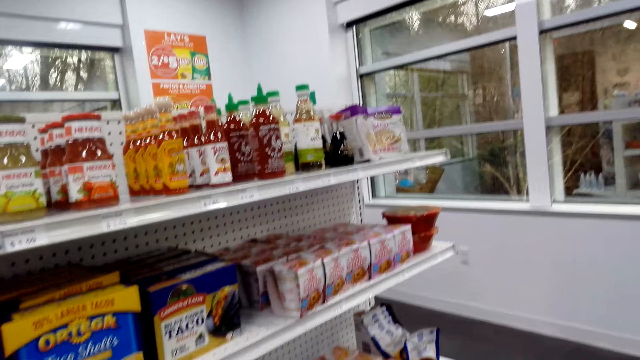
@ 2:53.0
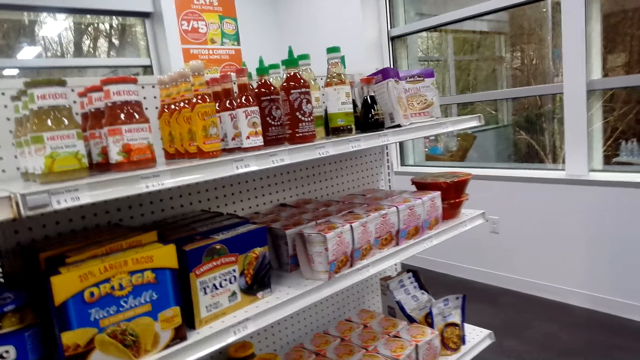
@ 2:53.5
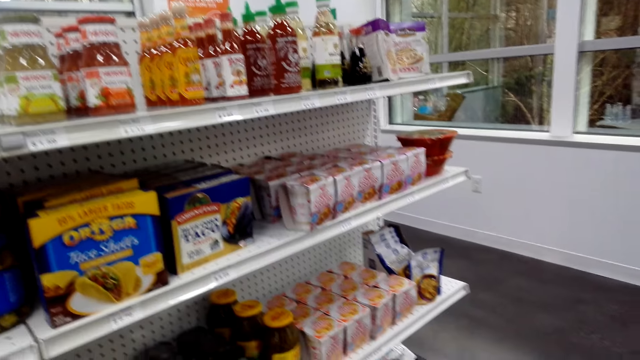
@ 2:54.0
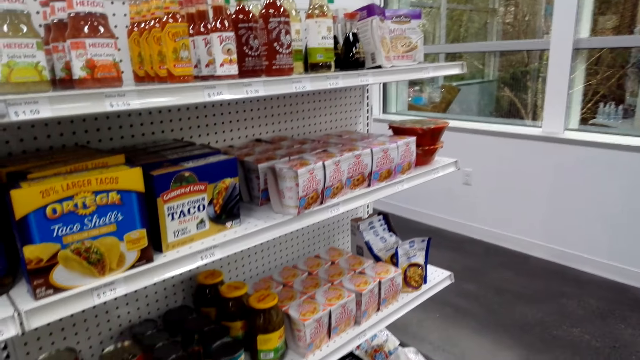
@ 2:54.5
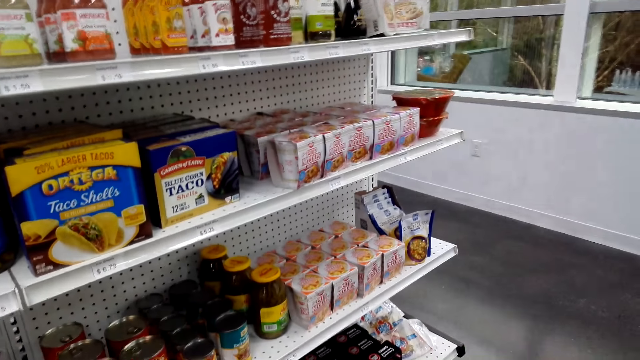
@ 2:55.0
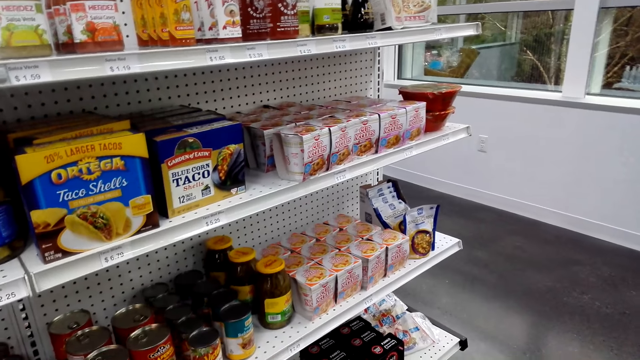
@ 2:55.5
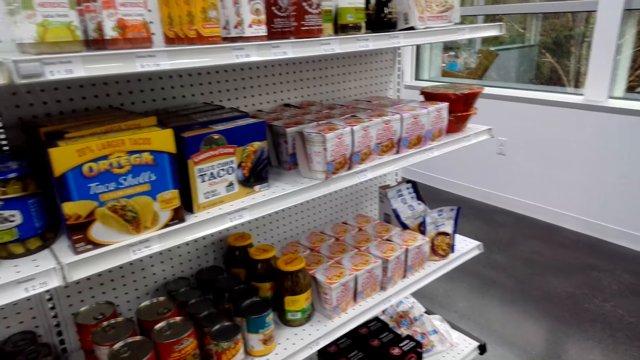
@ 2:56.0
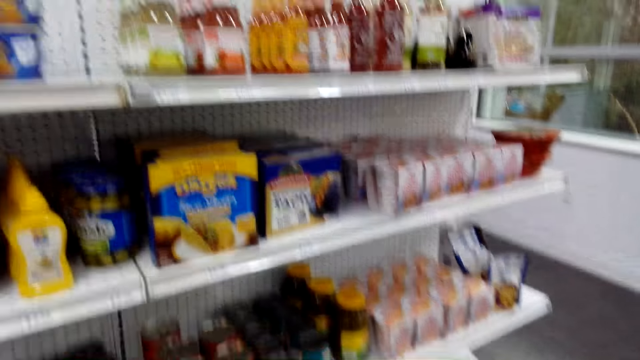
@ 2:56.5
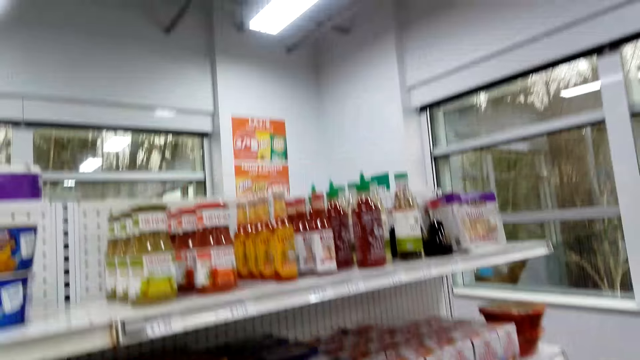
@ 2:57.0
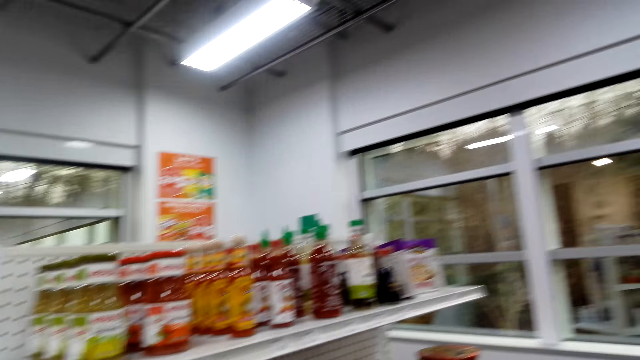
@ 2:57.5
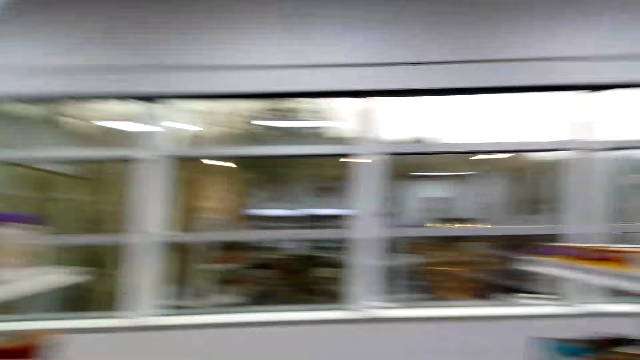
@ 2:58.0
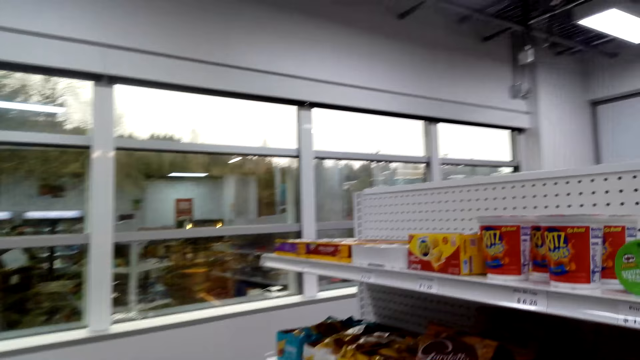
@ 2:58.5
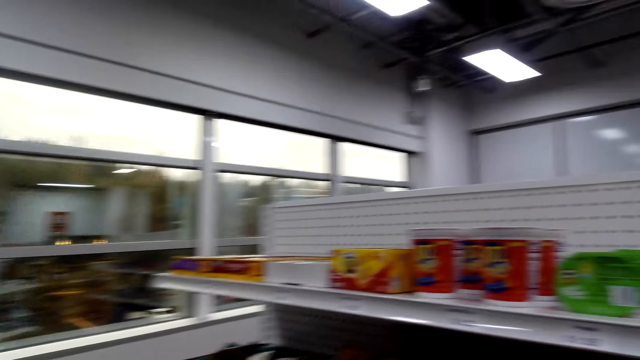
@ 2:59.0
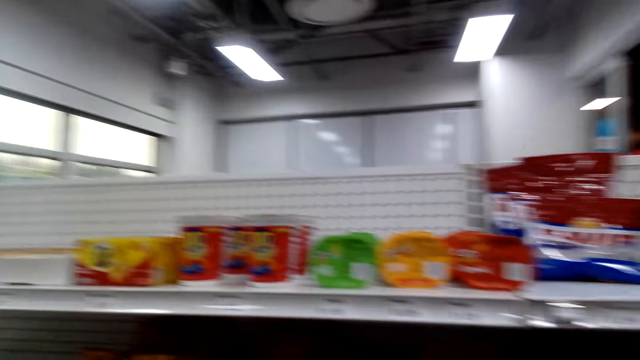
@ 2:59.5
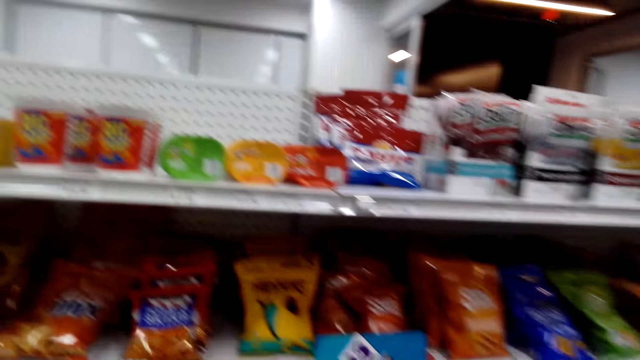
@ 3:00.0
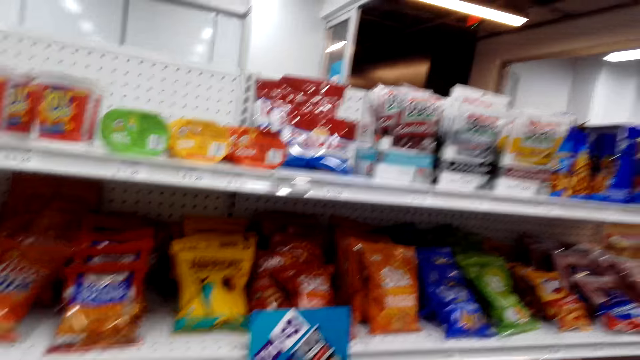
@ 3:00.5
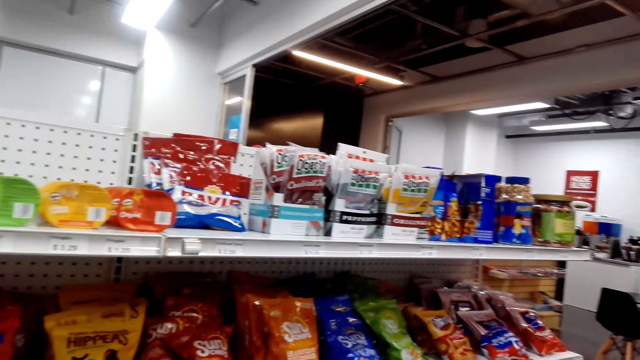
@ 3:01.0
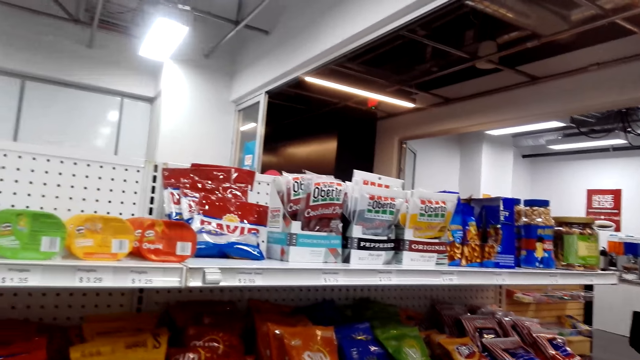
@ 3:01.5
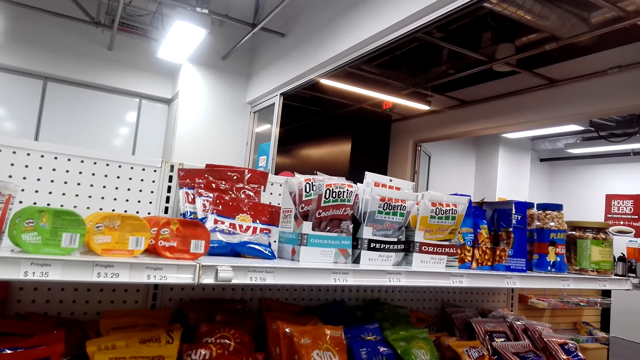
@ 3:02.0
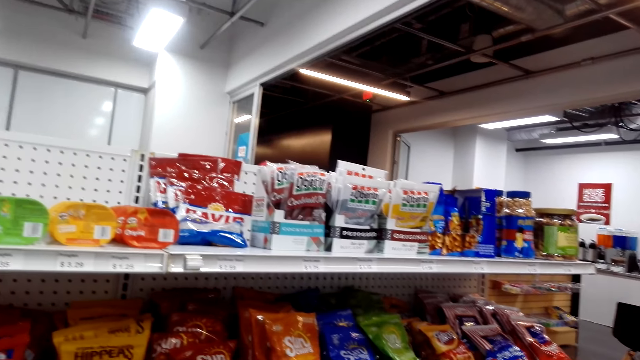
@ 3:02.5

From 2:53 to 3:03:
The camera wearer walks around the store shelf.

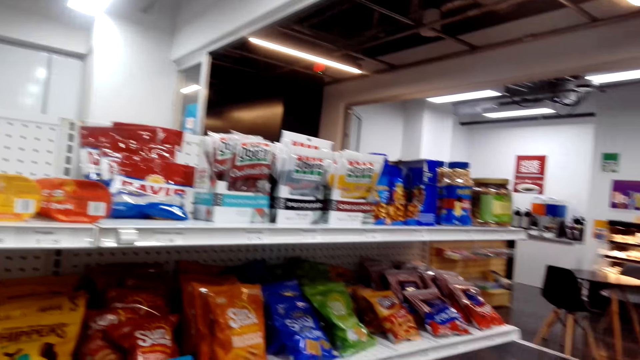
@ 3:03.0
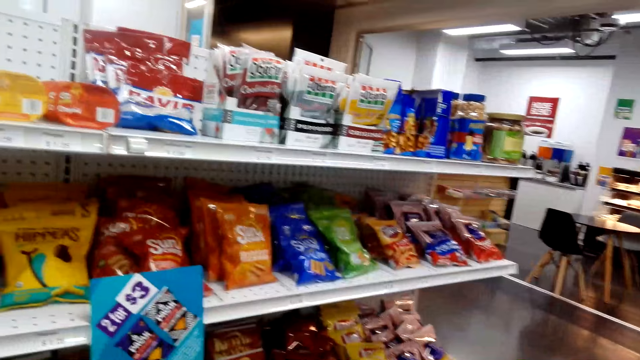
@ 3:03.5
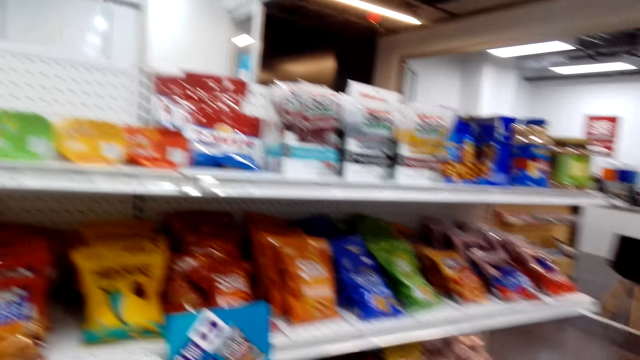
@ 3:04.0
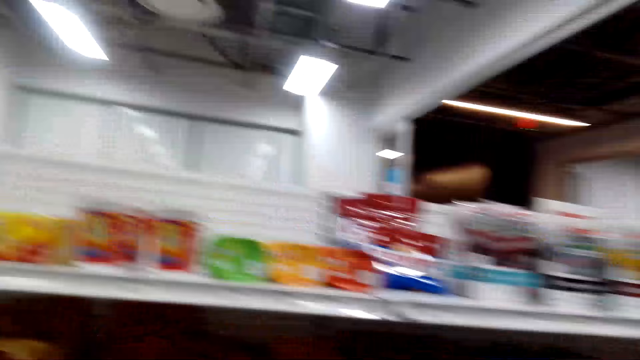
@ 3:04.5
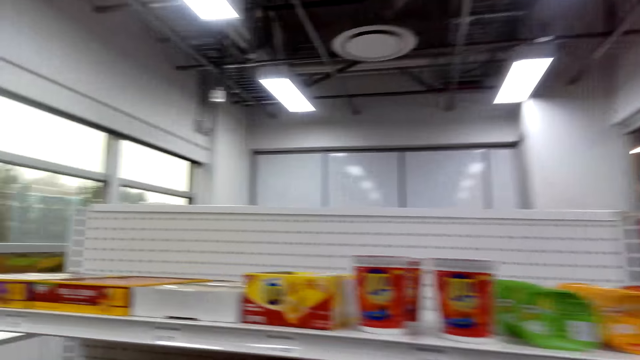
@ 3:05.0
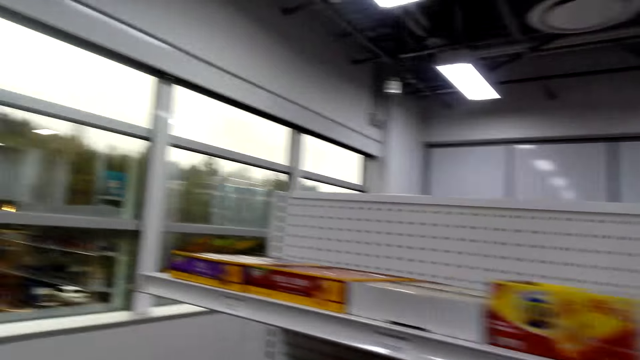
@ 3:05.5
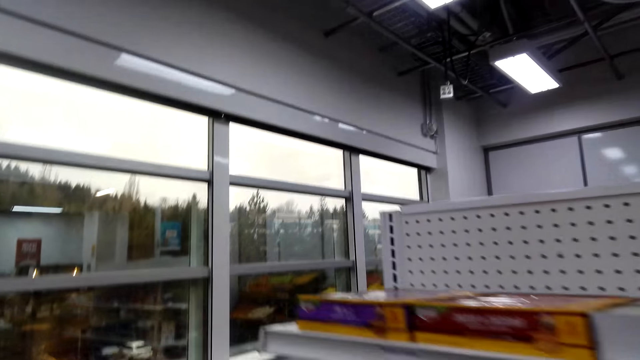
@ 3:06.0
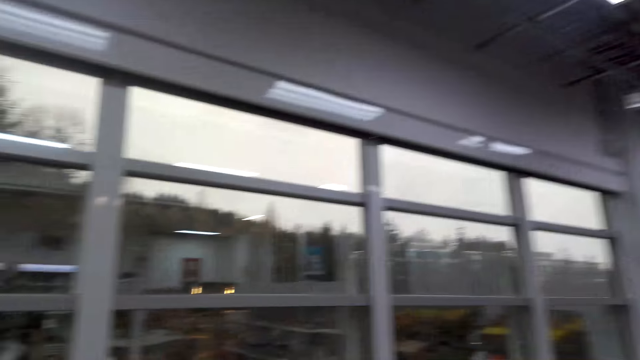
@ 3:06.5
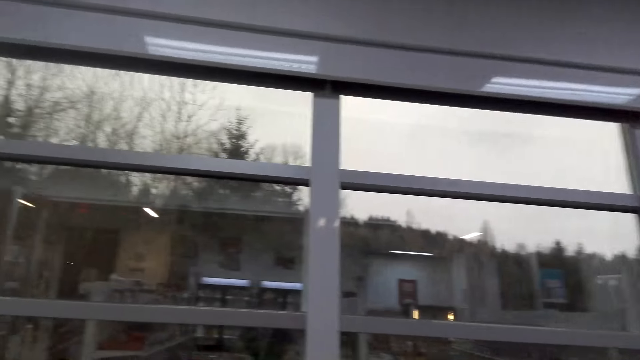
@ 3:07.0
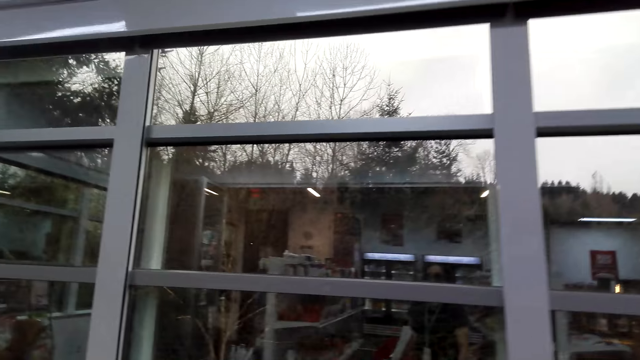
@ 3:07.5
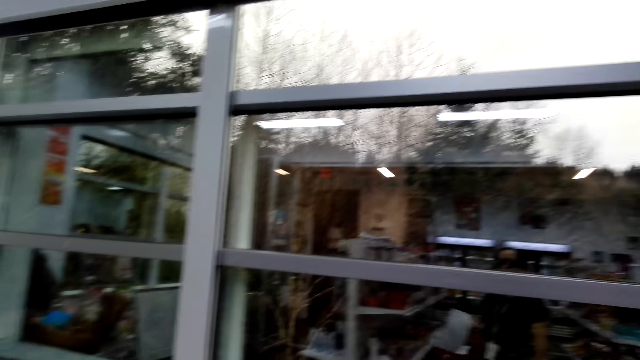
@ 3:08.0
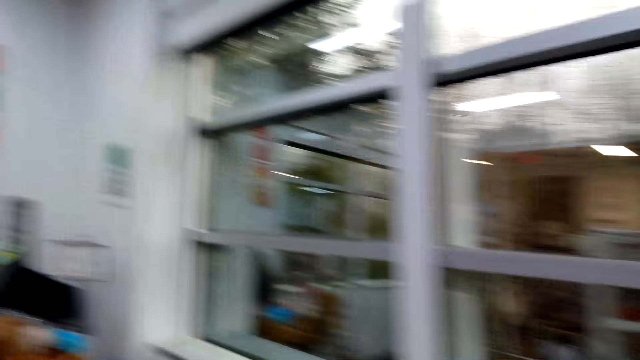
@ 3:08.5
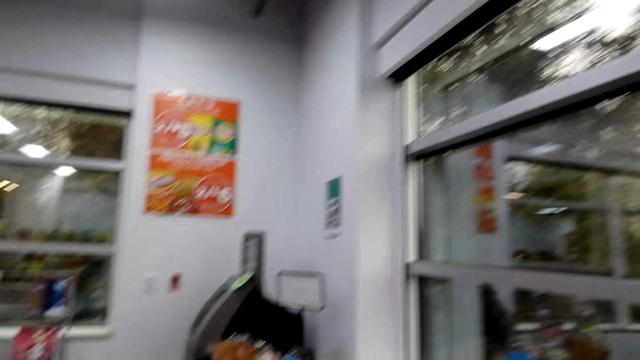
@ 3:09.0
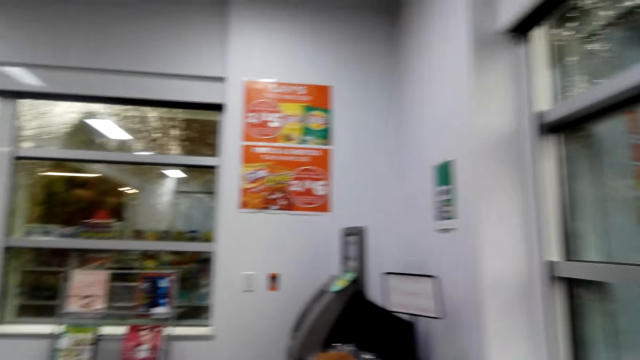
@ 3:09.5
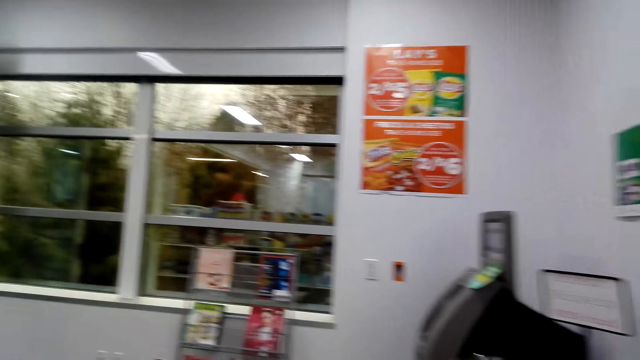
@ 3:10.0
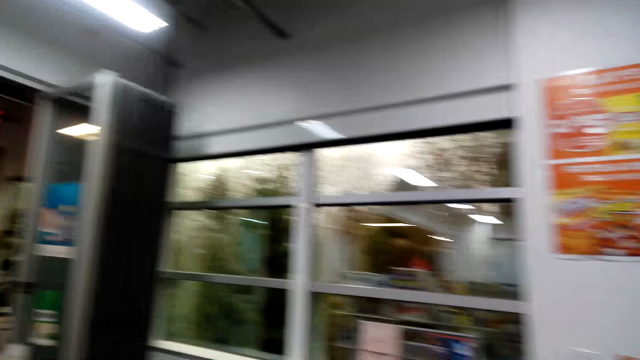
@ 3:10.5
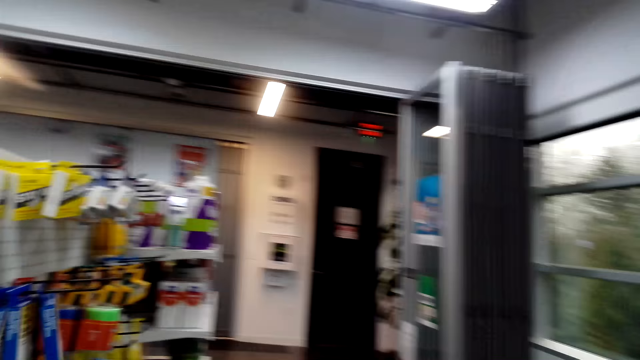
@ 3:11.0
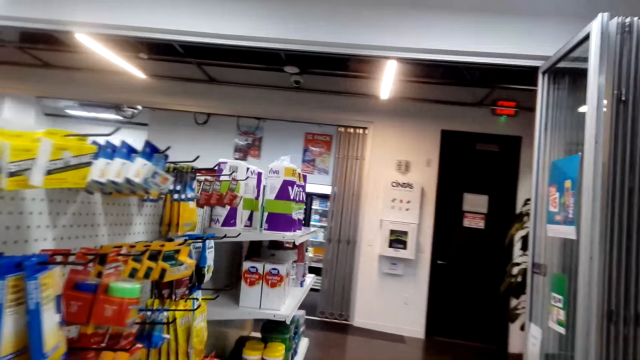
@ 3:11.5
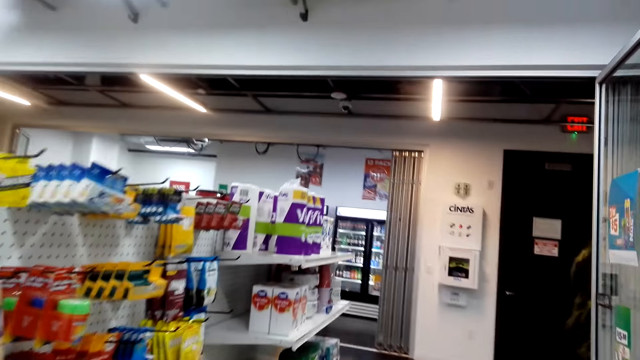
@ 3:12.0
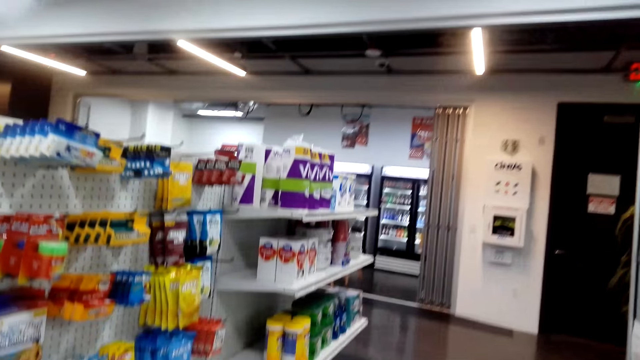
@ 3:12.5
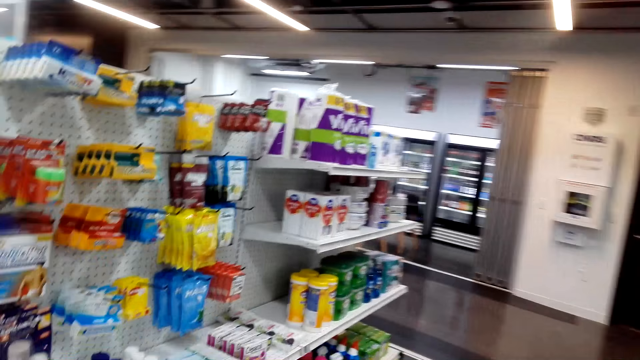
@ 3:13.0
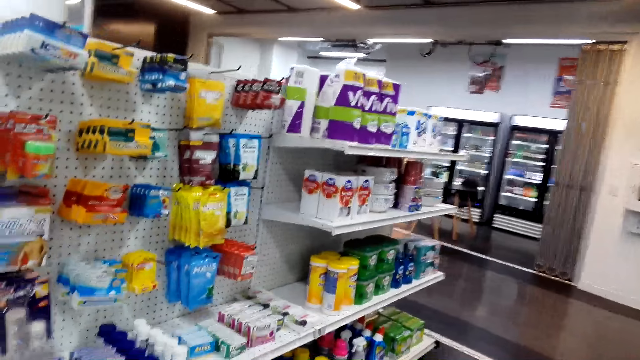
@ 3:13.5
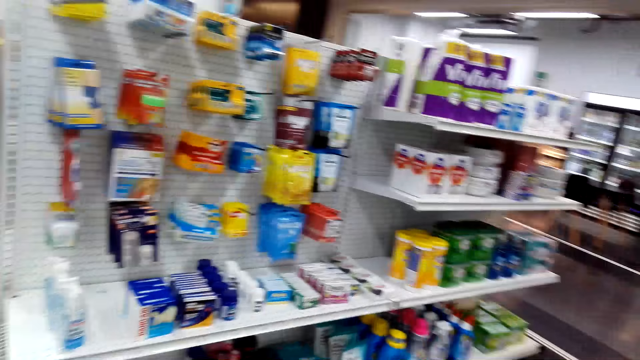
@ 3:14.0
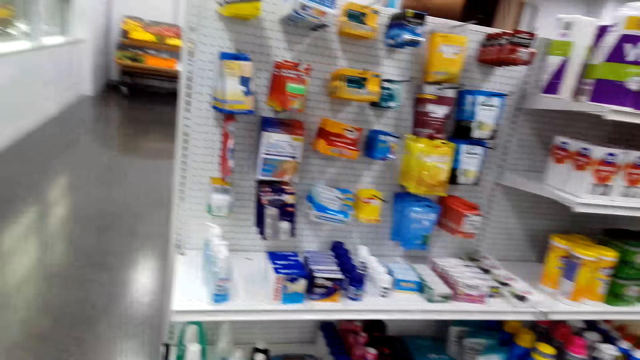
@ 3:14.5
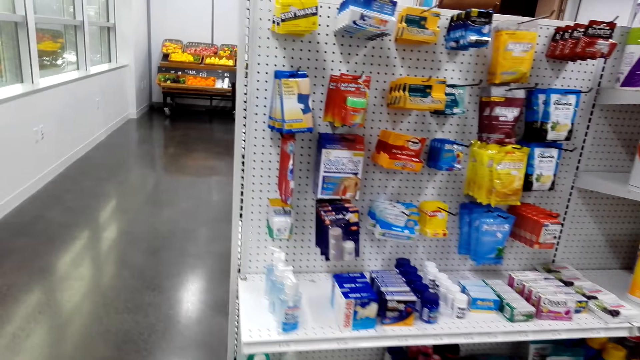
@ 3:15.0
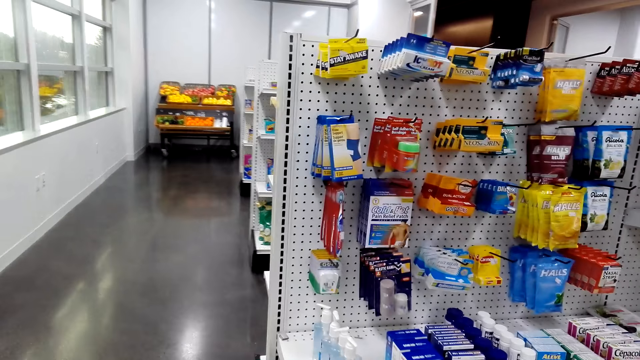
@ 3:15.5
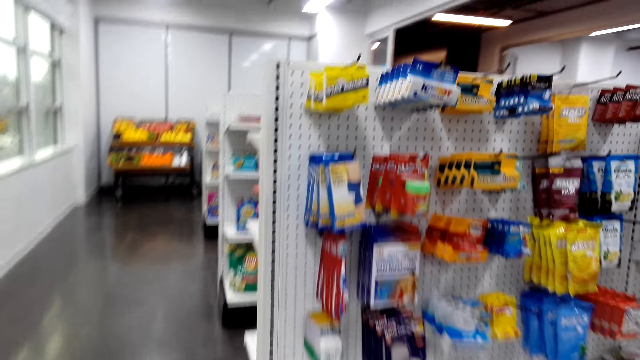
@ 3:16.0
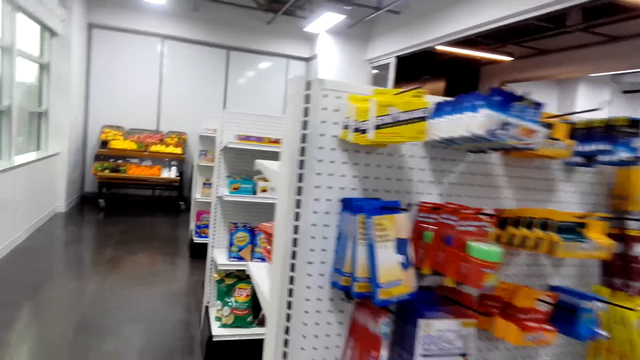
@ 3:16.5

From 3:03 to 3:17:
The camera wearer looks around the store shelf. They walk around the store shelf.
